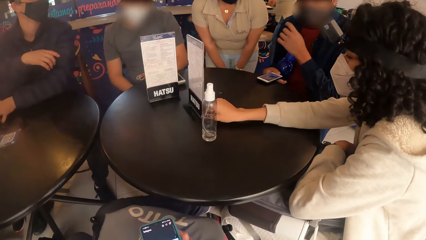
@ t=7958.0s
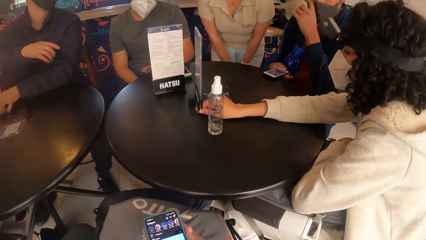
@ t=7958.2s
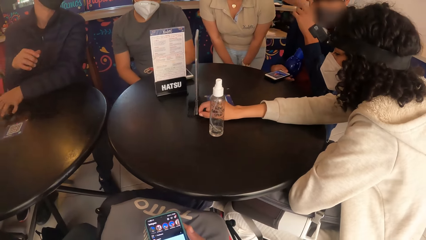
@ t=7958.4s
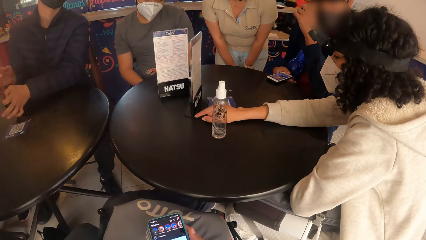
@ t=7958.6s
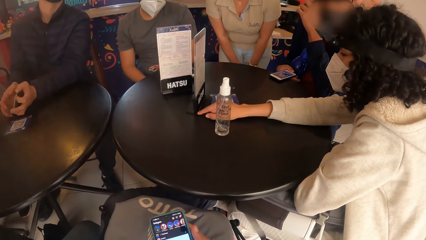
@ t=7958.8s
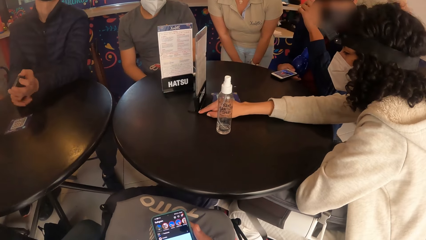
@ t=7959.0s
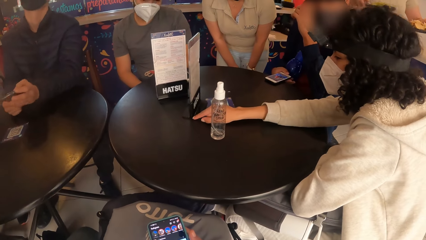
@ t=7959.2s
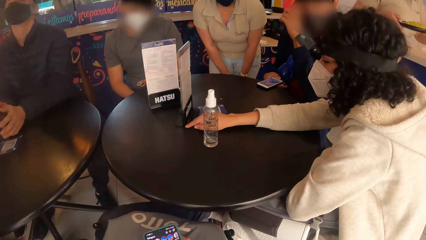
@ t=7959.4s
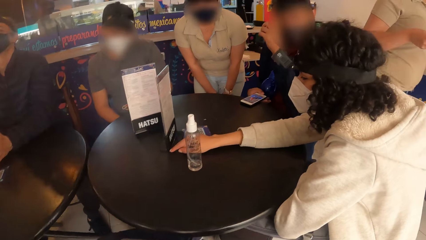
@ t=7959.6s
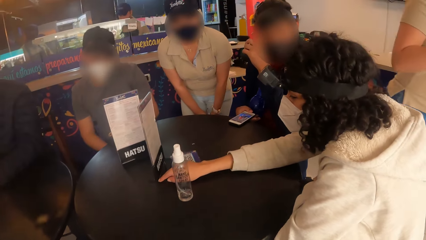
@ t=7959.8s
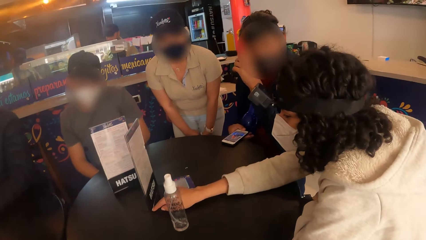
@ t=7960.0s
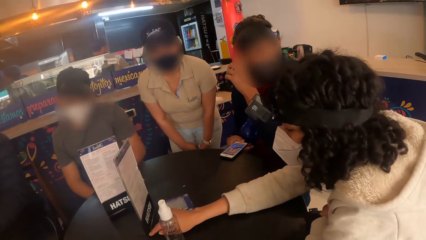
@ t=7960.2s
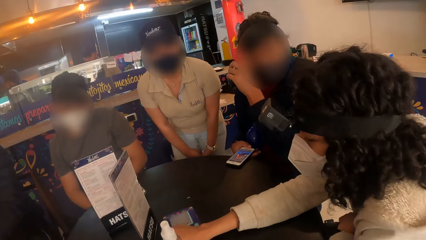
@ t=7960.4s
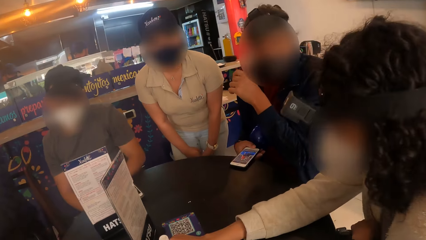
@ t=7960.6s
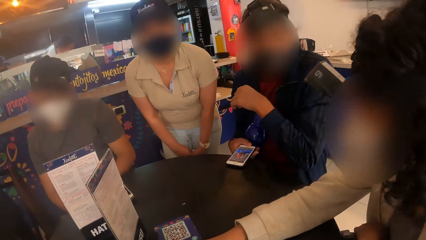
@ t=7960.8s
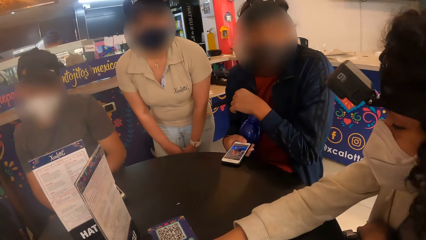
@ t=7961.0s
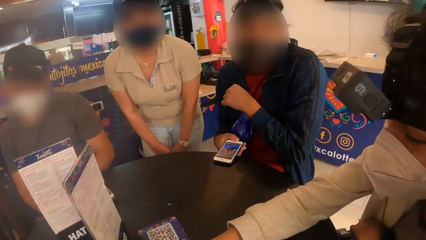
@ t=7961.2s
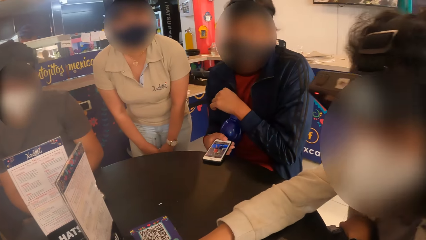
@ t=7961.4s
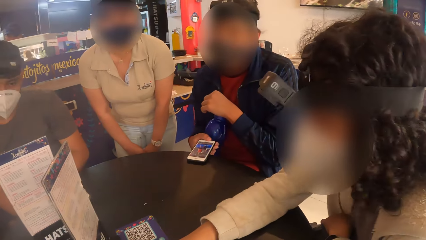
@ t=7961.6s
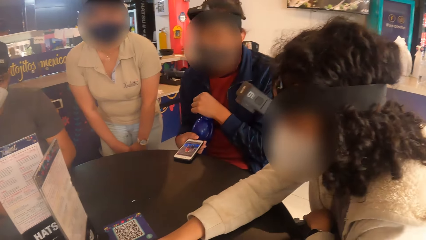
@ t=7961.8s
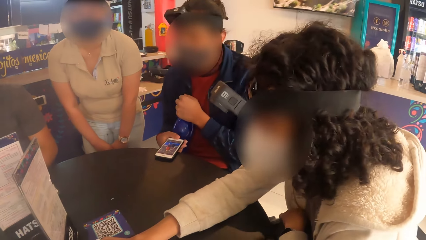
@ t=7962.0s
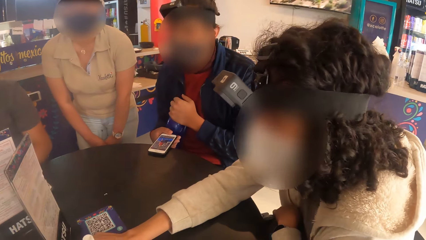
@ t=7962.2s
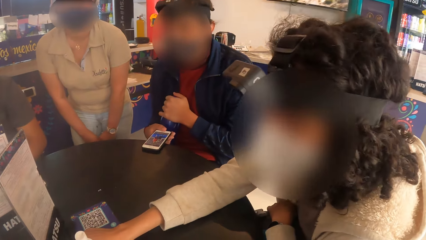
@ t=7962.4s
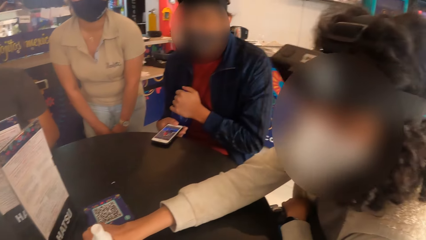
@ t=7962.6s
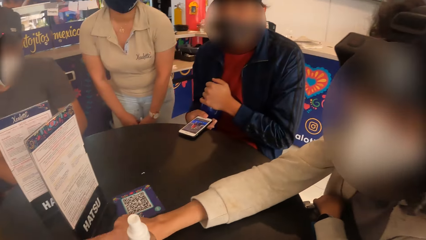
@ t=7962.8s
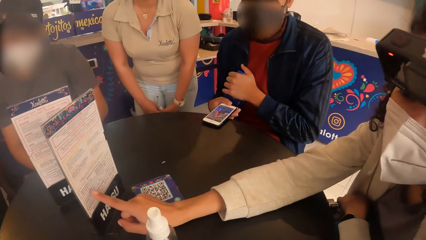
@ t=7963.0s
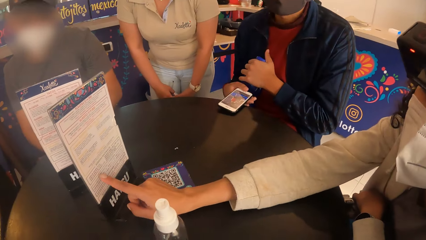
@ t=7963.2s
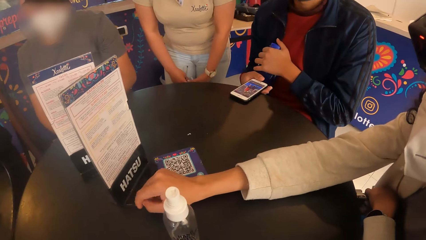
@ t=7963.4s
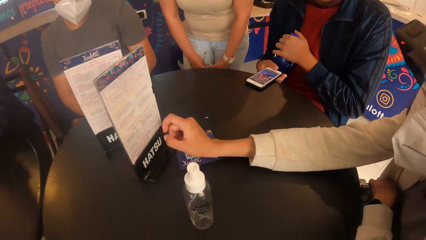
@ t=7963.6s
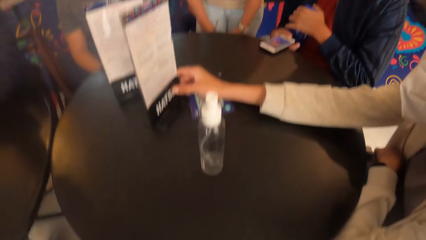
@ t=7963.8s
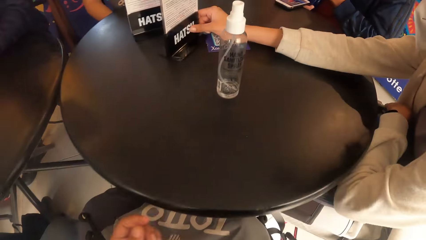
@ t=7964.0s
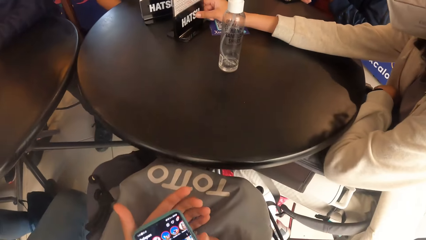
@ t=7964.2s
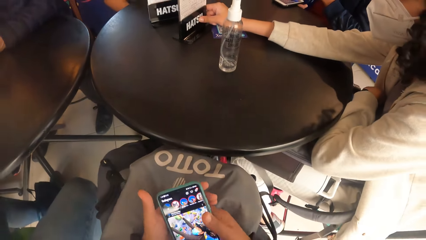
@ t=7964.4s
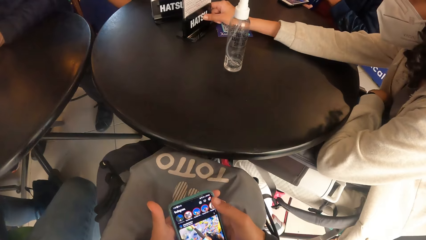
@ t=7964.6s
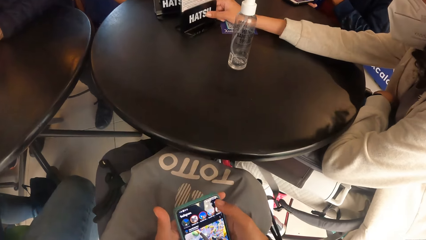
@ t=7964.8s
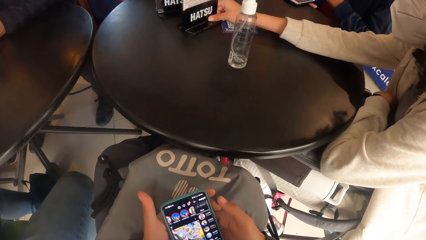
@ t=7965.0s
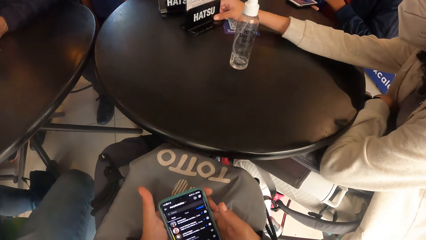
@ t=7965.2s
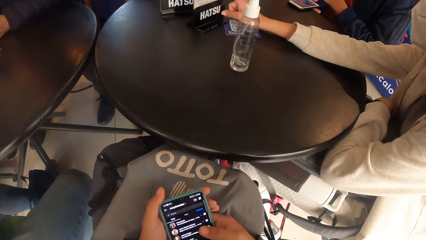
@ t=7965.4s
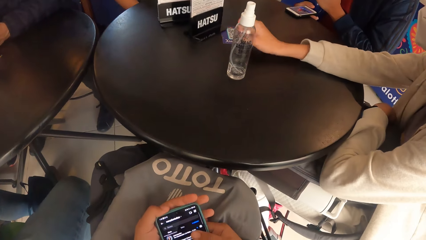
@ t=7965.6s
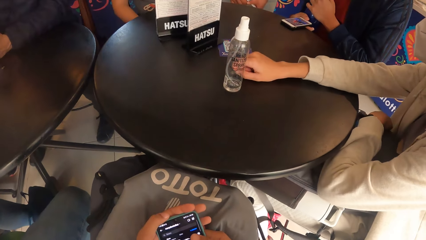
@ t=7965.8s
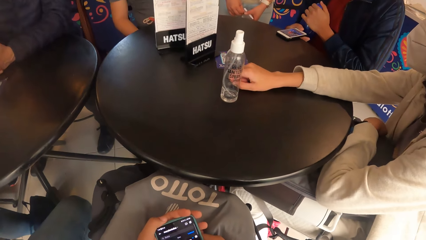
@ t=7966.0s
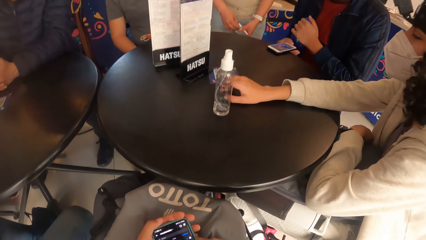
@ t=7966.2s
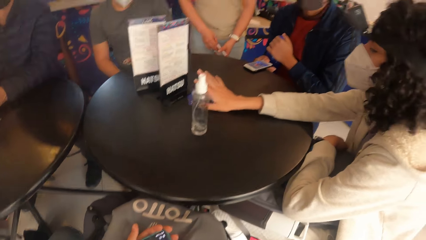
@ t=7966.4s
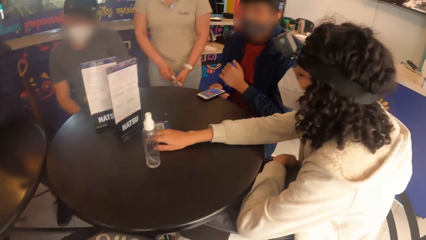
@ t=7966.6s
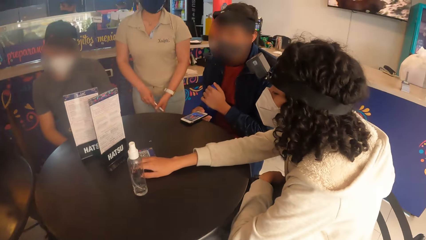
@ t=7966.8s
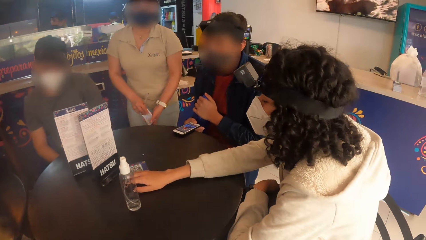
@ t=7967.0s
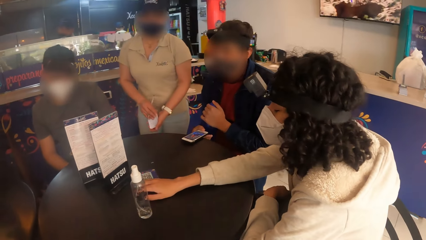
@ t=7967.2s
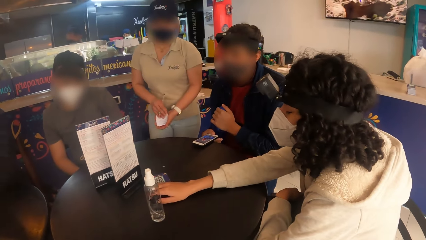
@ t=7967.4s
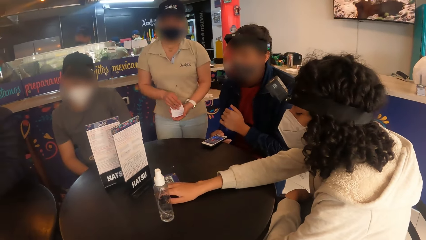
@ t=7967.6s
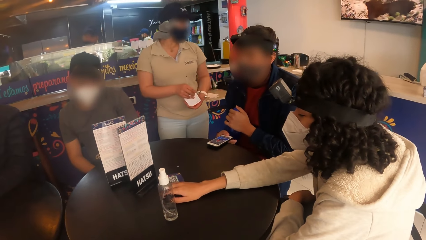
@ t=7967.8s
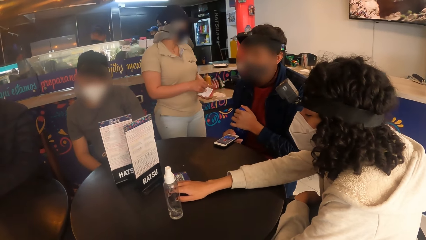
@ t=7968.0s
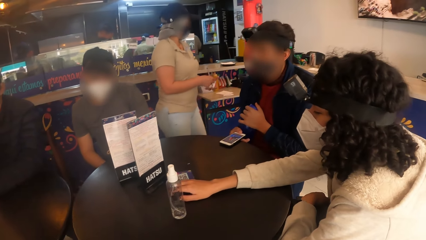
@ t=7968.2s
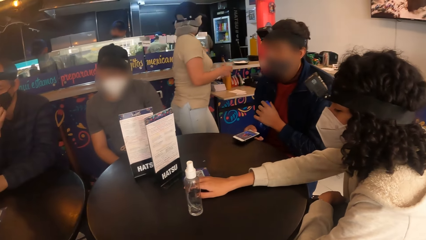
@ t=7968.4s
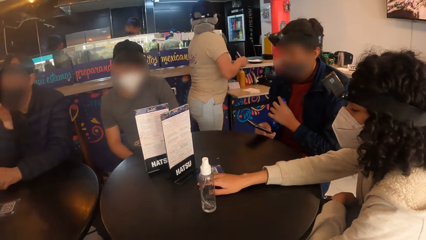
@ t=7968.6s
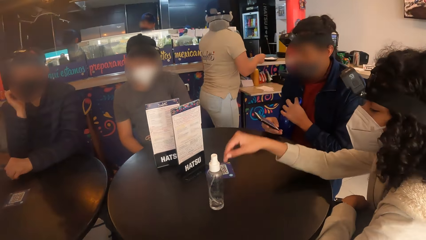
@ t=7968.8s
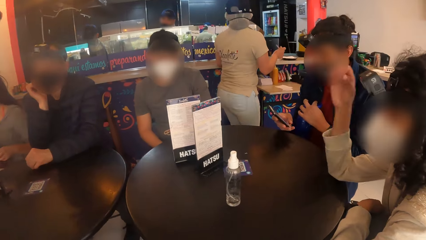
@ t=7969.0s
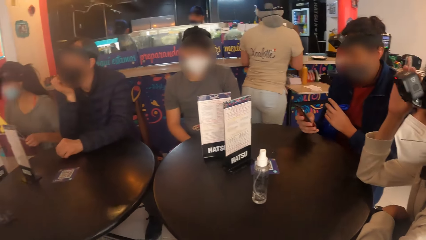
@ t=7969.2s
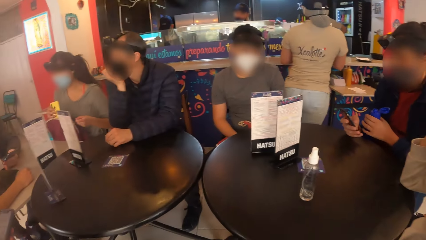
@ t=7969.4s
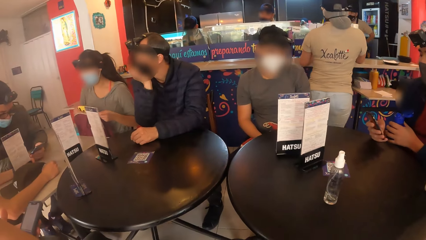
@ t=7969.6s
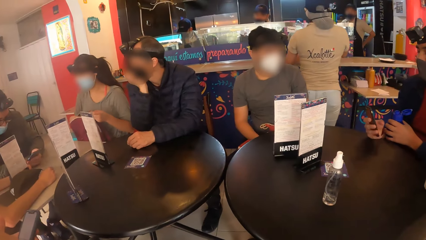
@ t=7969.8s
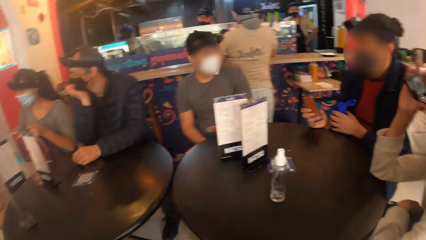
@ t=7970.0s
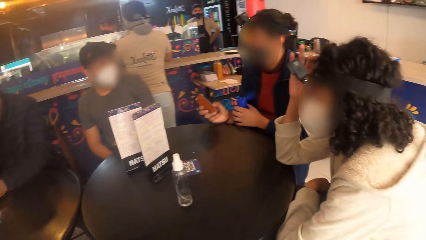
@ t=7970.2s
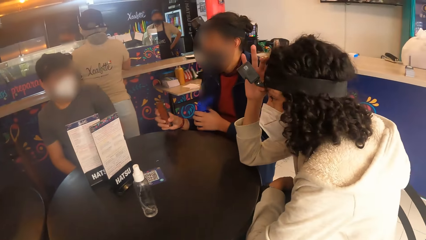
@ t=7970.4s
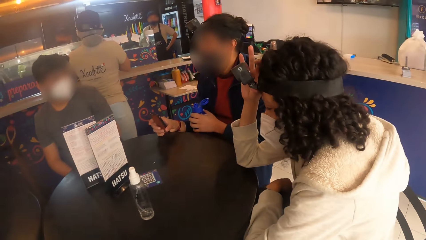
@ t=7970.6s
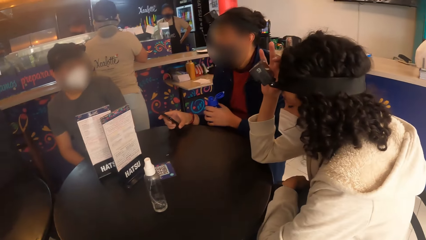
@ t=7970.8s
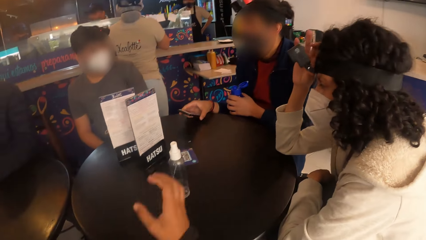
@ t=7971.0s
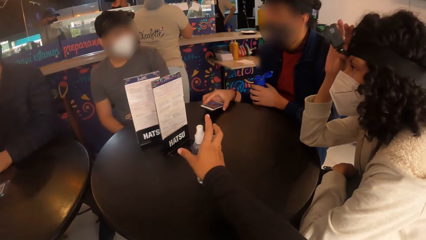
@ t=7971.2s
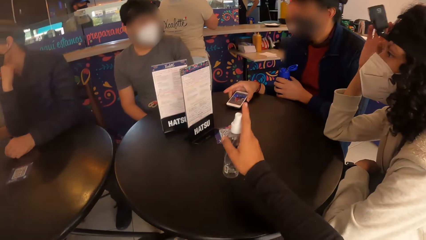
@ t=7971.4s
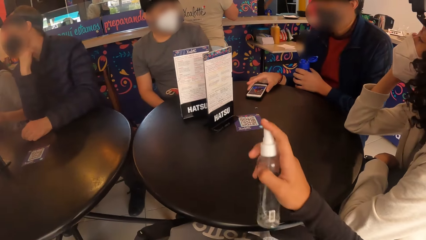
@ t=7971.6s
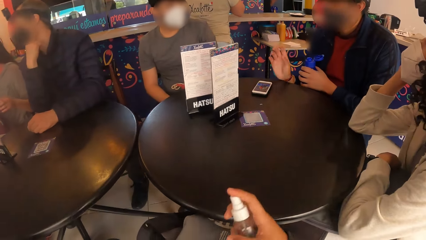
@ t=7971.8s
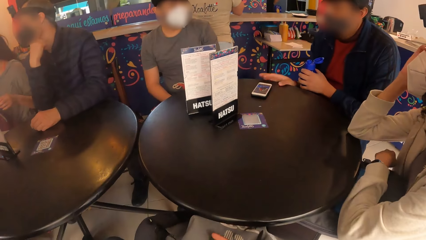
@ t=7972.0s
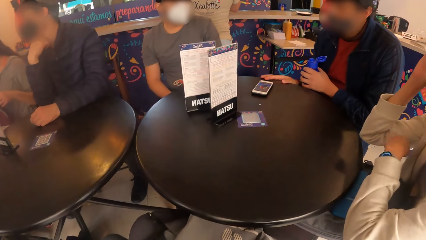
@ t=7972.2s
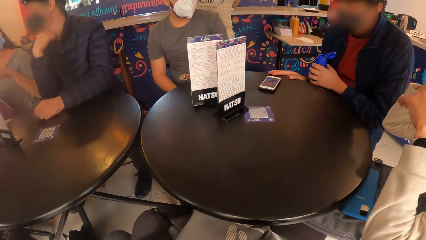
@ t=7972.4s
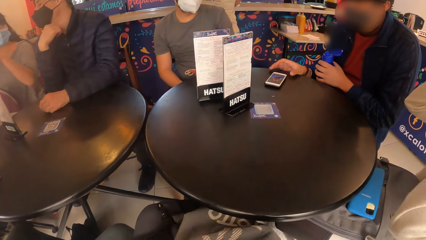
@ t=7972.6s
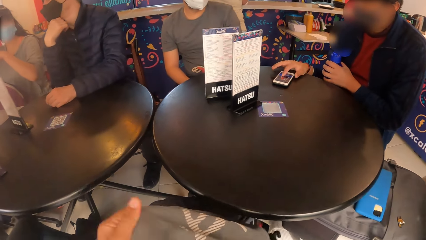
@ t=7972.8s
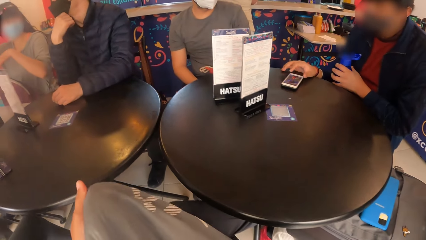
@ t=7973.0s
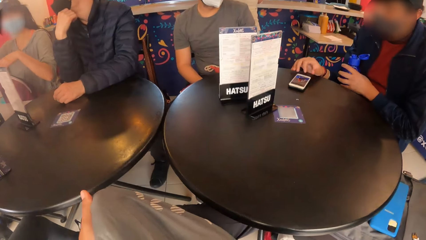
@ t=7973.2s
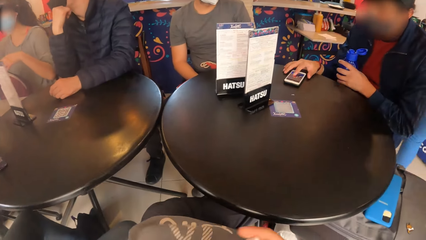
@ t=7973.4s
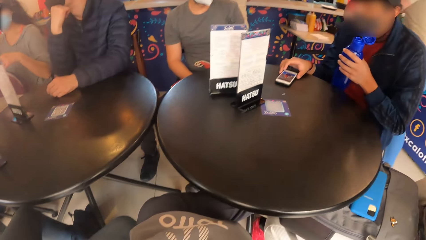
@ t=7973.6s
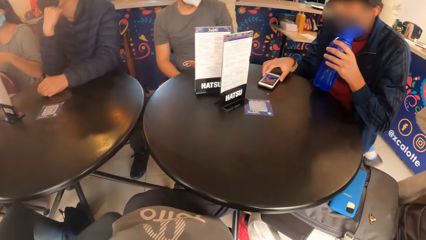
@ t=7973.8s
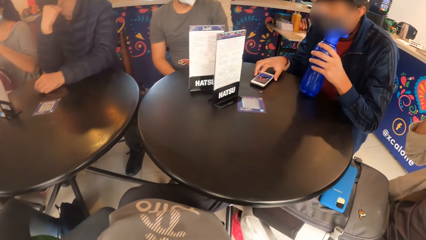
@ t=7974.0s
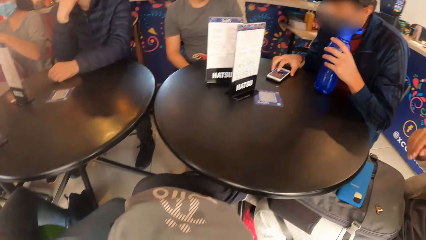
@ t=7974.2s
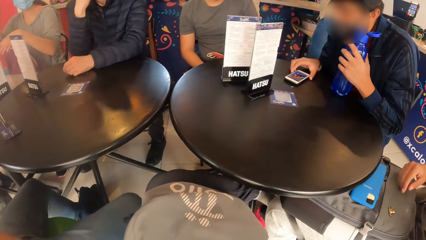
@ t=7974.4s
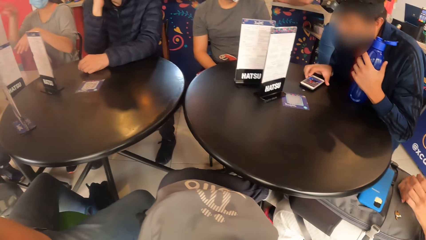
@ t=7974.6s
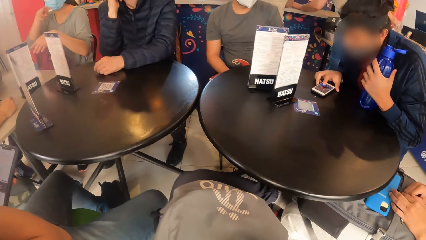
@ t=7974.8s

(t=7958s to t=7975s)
The camera wearer stares at the table. He scrolls the cellphone. He scrolls. The woman moves the camera on her head with her right hand. The camera wearer picks a sanitizer from the table with his right hand. He pulls a bag from his lap with his left hand.
